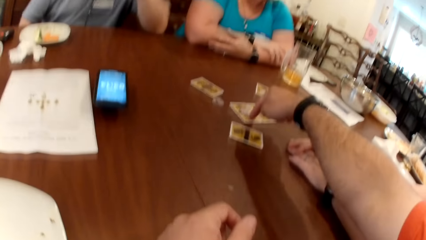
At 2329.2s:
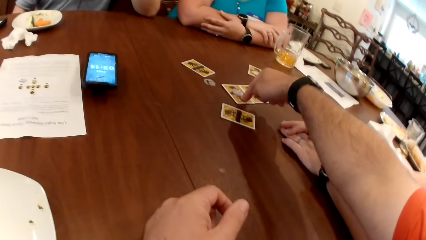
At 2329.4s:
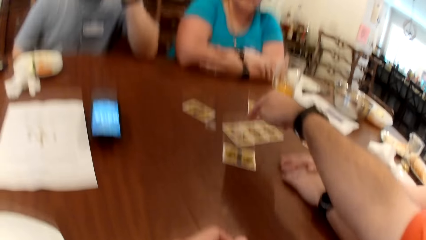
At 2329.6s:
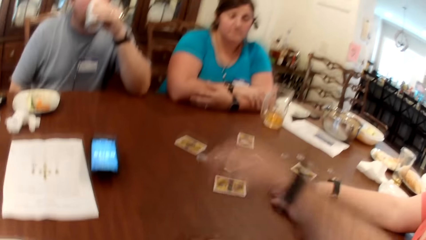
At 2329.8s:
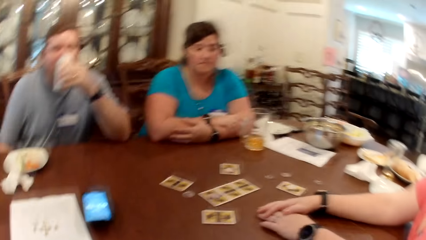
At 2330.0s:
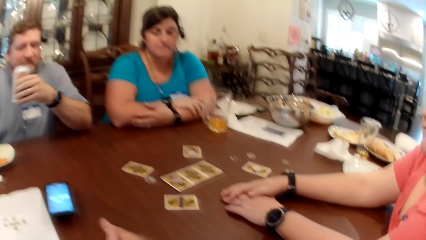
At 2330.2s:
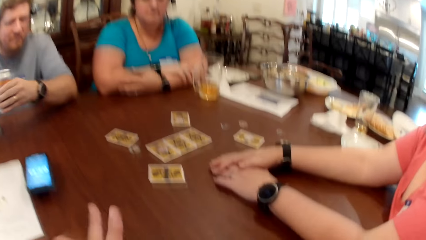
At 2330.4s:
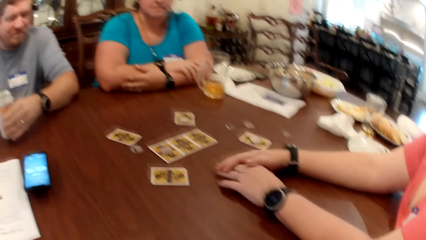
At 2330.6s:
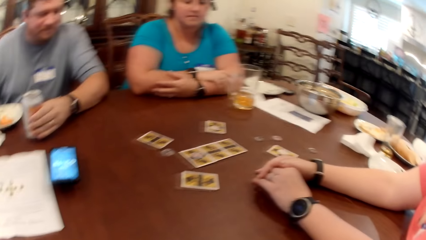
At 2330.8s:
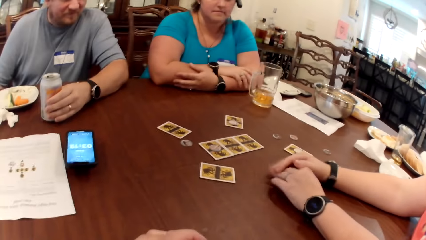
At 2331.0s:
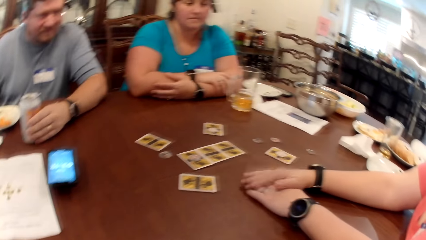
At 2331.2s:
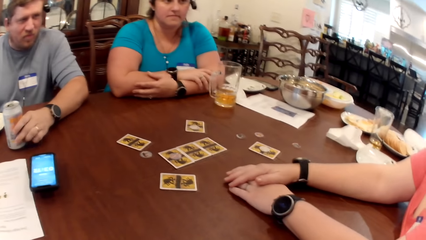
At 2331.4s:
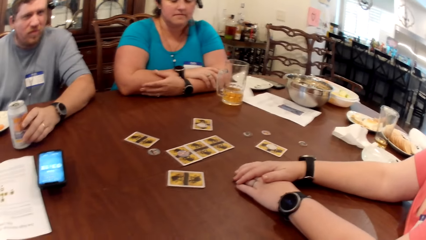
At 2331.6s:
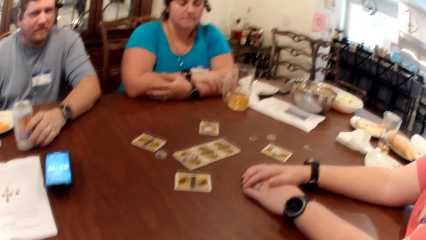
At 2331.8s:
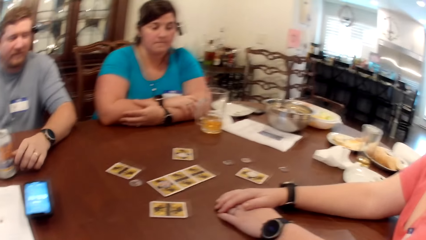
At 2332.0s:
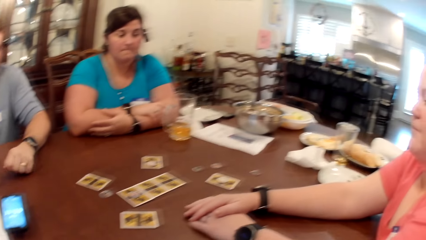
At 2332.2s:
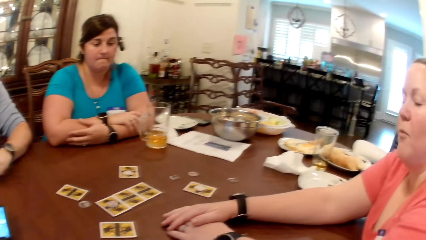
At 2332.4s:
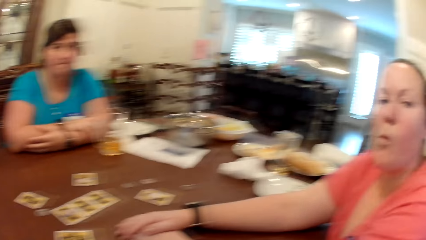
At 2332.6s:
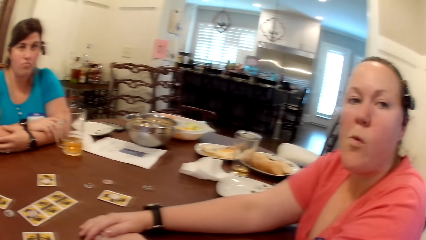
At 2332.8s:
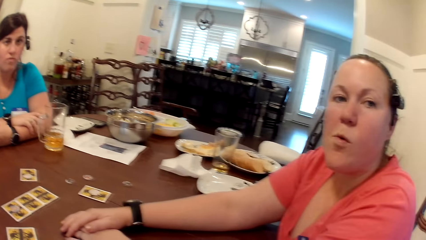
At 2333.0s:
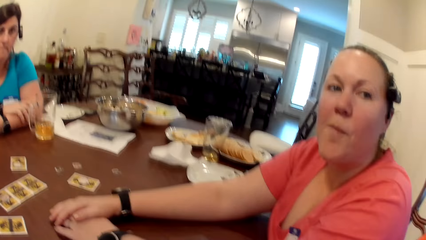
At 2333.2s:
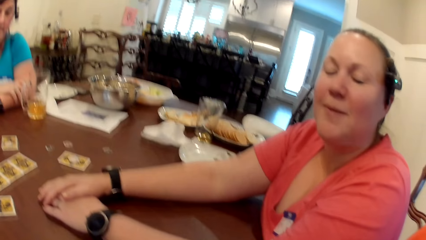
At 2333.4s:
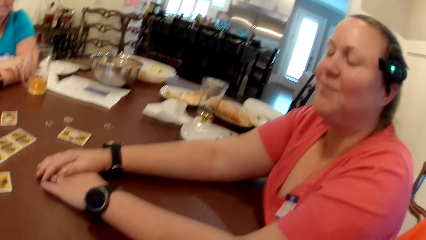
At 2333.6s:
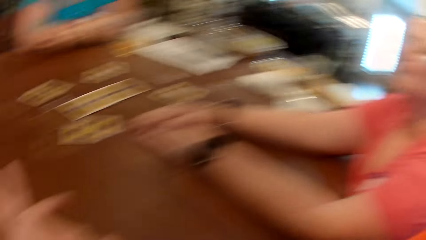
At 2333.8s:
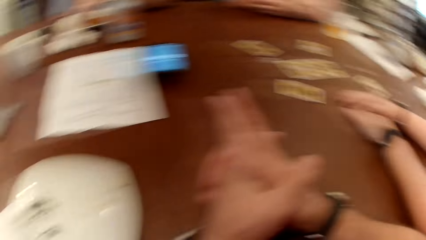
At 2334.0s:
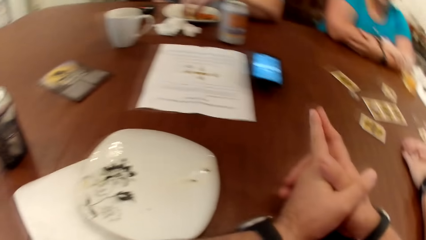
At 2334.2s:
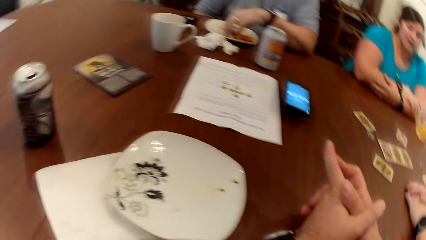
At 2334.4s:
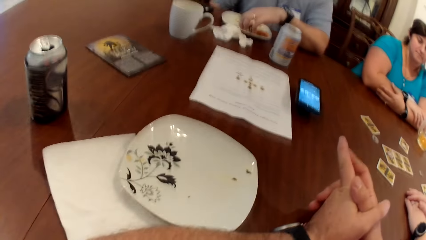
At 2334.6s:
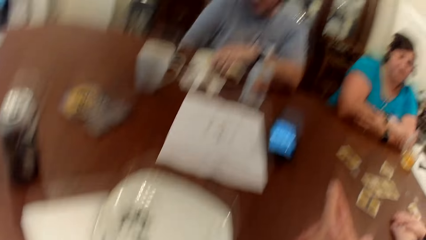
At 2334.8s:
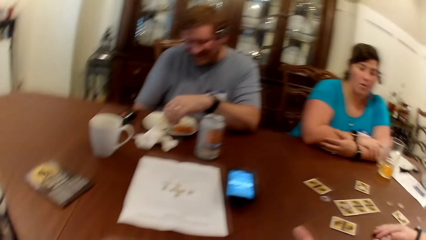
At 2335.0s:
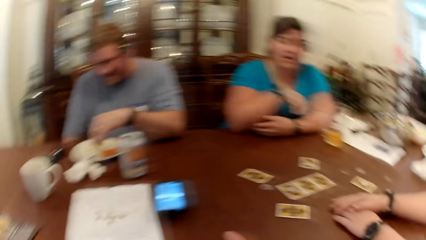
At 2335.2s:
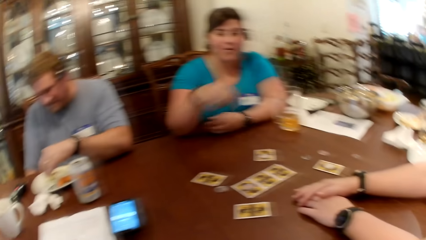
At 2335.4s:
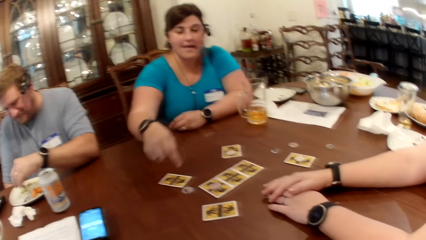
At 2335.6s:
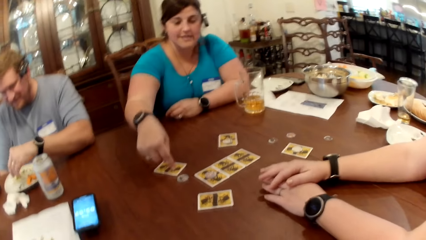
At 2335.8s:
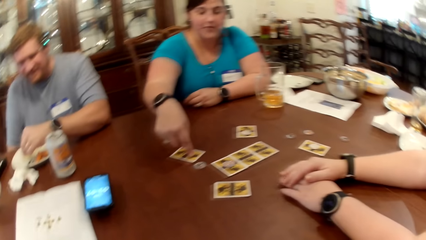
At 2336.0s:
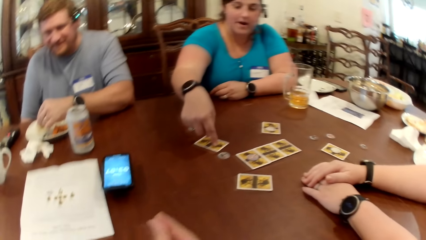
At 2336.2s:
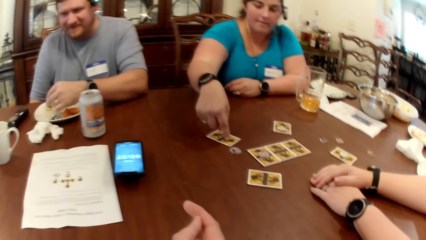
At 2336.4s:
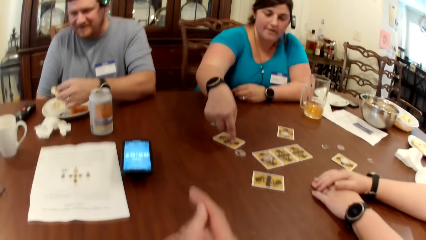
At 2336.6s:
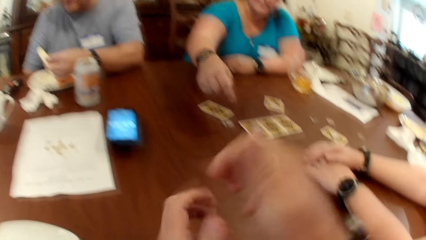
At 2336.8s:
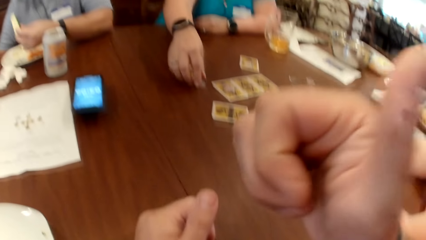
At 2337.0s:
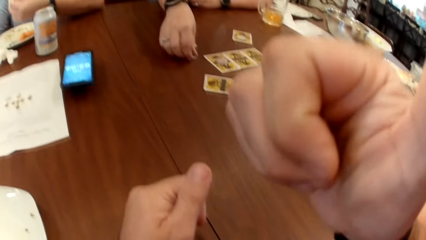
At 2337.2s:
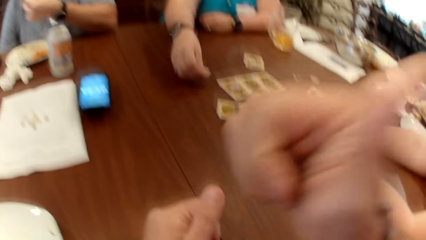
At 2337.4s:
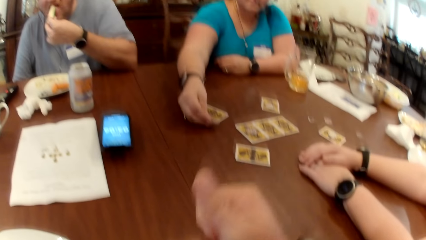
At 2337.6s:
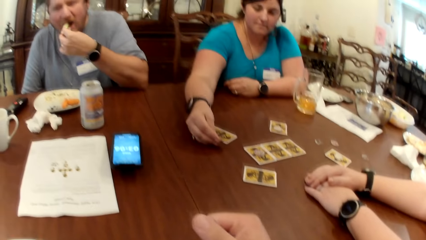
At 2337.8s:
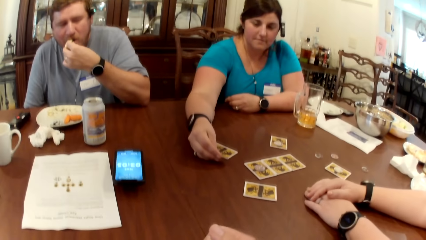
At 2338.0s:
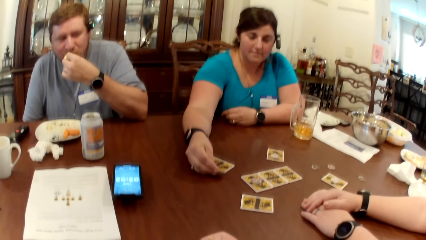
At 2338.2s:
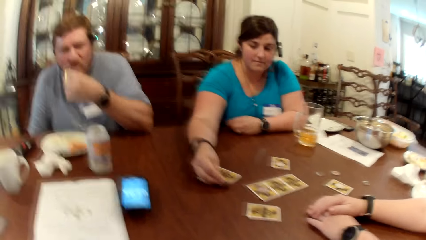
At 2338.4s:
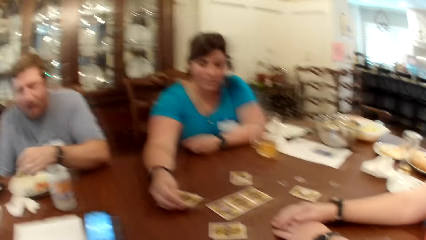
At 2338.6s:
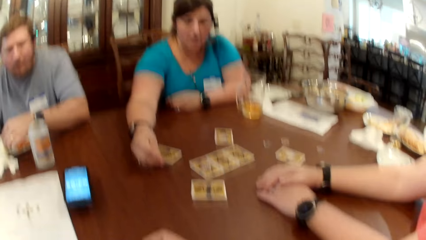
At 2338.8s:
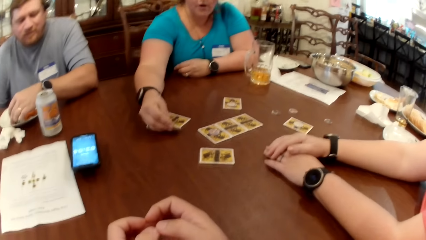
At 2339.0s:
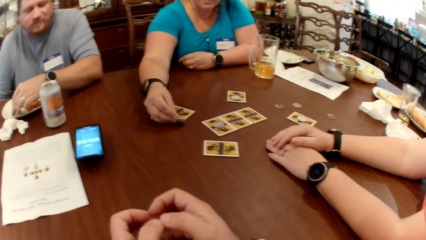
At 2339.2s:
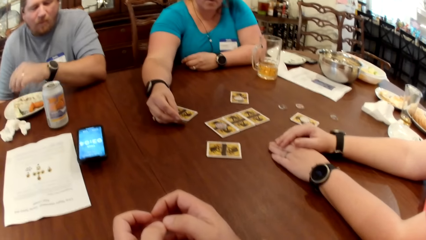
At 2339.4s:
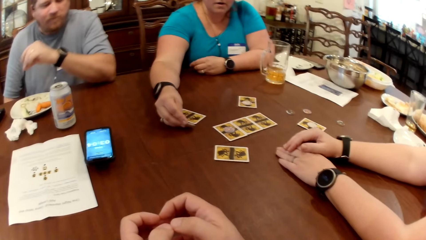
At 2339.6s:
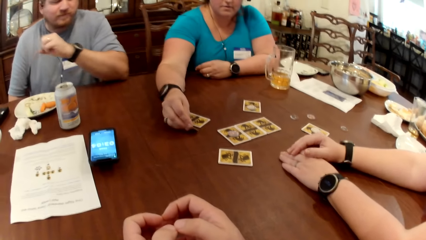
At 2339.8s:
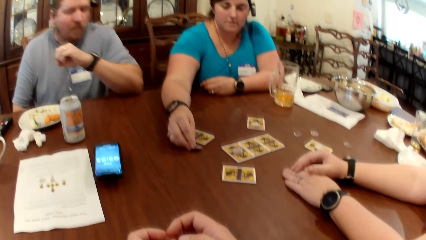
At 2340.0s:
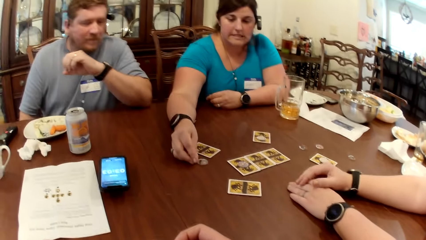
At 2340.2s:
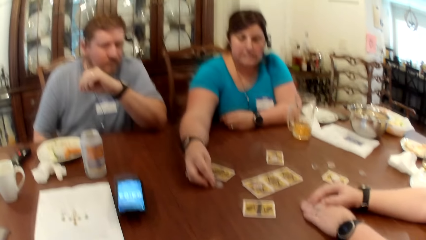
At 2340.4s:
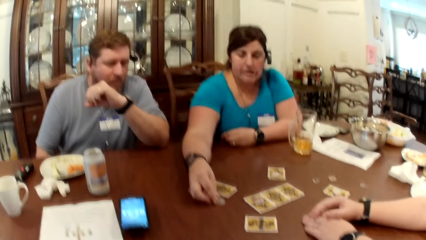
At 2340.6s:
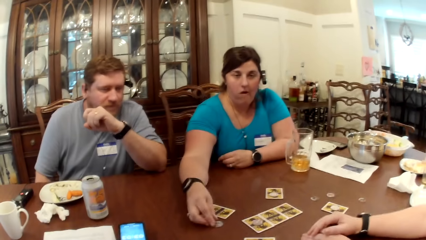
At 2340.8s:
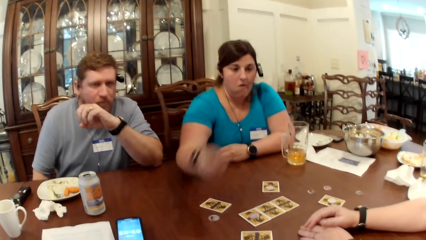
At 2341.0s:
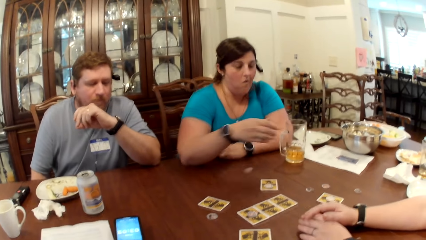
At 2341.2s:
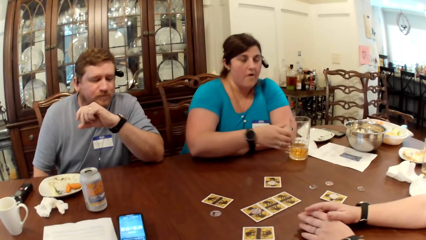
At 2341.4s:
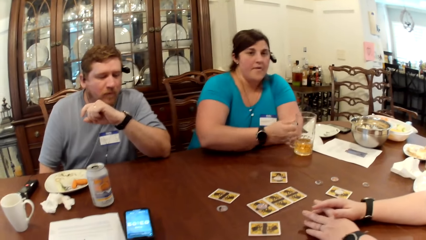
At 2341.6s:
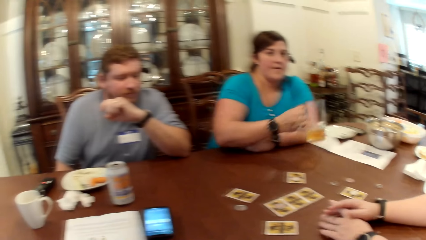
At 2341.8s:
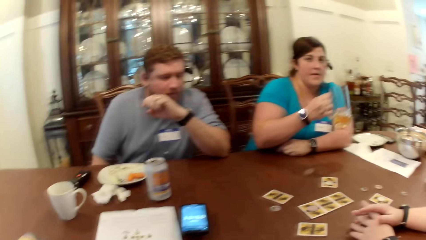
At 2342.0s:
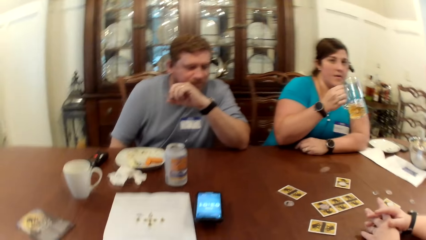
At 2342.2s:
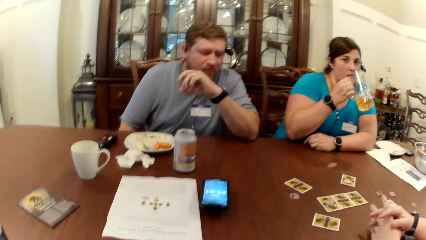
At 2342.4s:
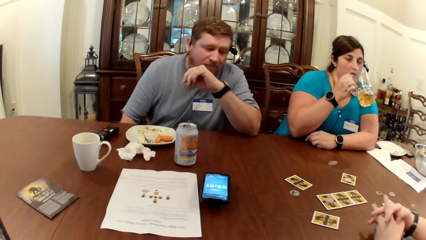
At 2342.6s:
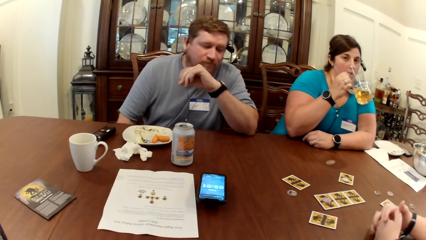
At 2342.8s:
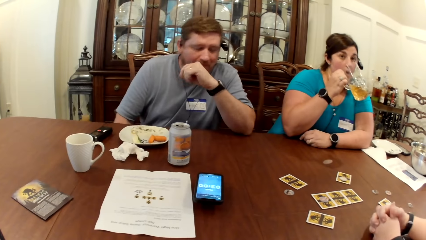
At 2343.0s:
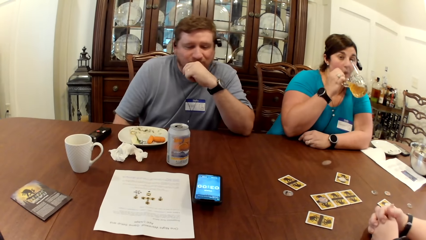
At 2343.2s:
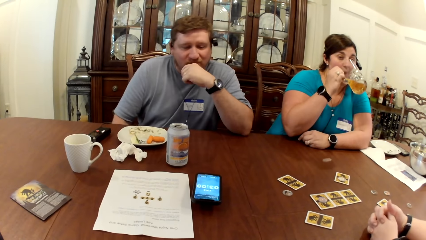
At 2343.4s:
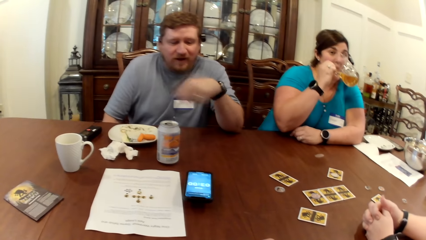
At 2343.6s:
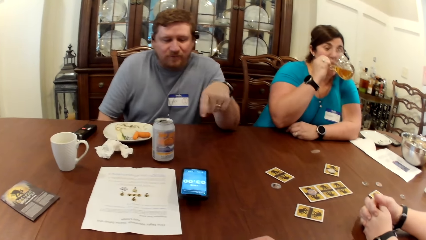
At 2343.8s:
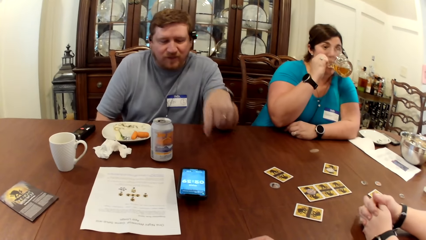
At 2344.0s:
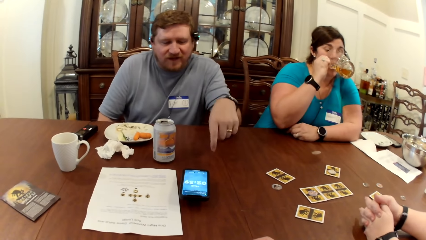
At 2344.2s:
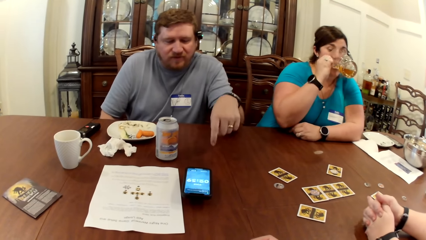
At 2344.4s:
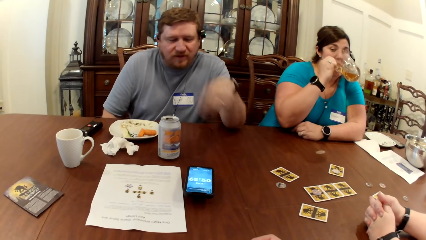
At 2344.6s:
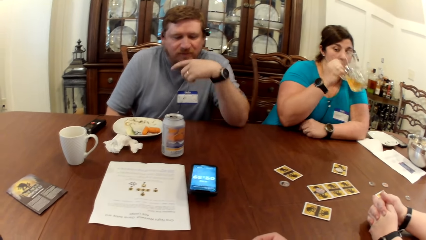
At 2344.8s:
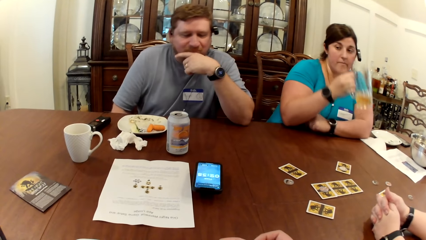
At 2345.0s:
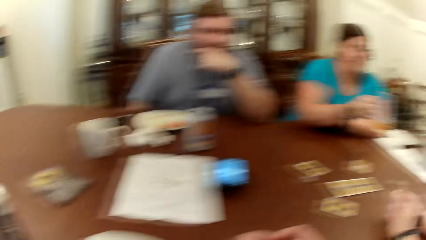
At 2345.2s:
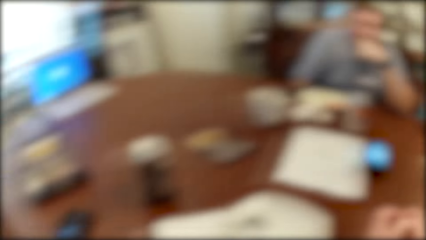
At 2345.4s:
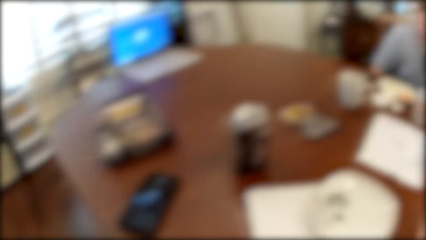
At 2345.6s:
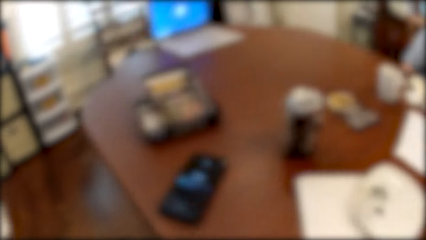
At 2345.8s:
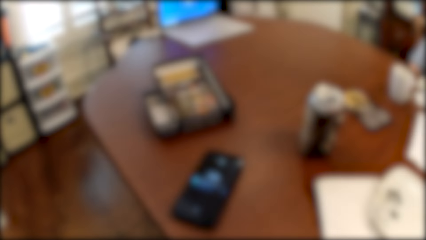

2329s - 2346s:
The camera wearer points the card. He looks around. A man drops the can in his left hand on the table. The camera wearer talks to a person. The man picks a snack from the plate on the table with his left hand. The camera wearer touches his face with his right hand. A woman picks the chip from the table with her right hand. The man eats the snack in his left hand. The woman drops the chip in her right hand on the table. The person touches the game piece. The woman picks a cup from the table with her right hand and drinks from the cup in her right hand. The camera wearer looks around.
